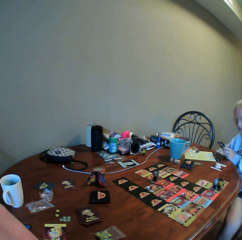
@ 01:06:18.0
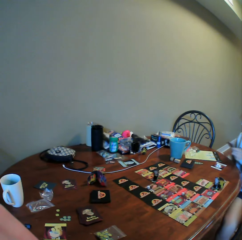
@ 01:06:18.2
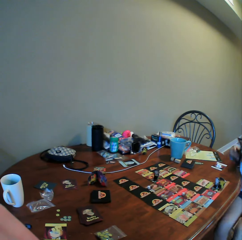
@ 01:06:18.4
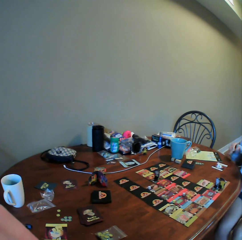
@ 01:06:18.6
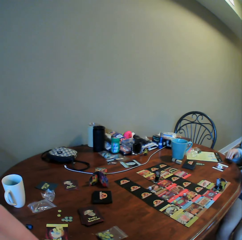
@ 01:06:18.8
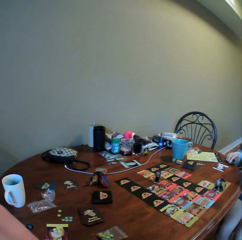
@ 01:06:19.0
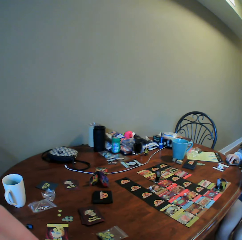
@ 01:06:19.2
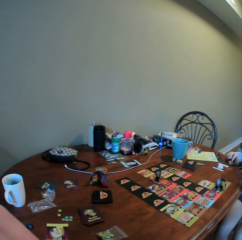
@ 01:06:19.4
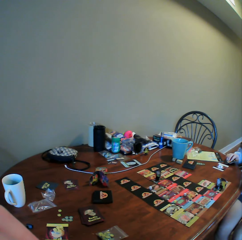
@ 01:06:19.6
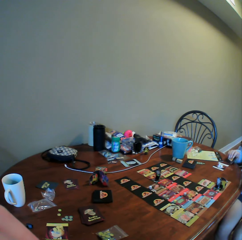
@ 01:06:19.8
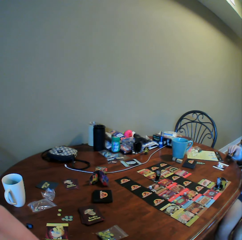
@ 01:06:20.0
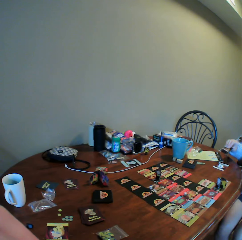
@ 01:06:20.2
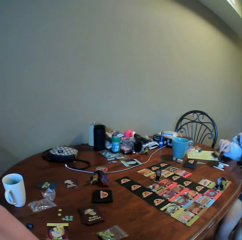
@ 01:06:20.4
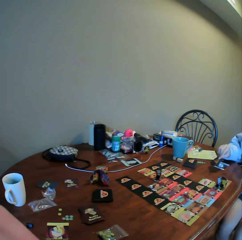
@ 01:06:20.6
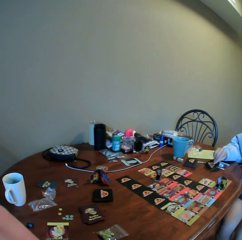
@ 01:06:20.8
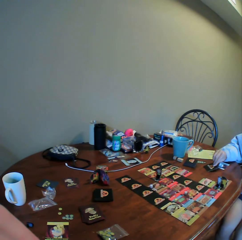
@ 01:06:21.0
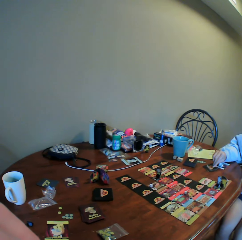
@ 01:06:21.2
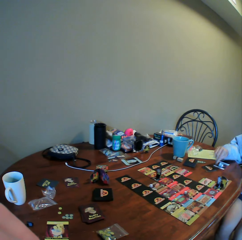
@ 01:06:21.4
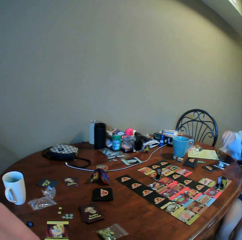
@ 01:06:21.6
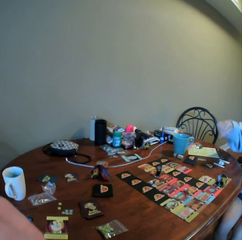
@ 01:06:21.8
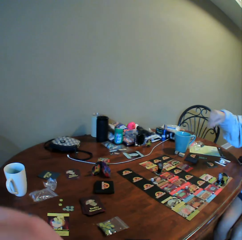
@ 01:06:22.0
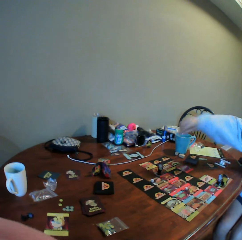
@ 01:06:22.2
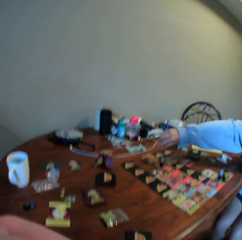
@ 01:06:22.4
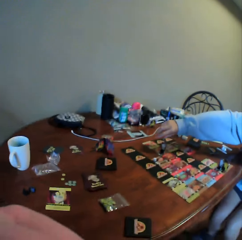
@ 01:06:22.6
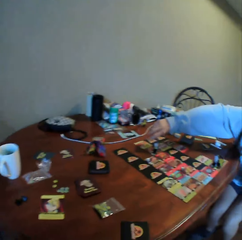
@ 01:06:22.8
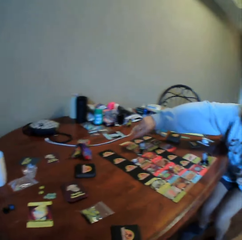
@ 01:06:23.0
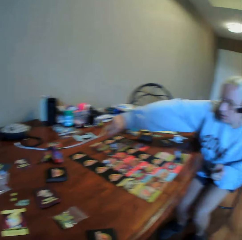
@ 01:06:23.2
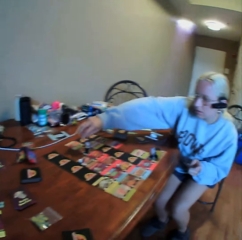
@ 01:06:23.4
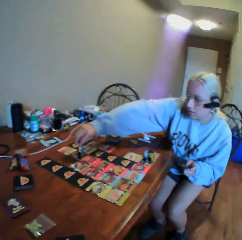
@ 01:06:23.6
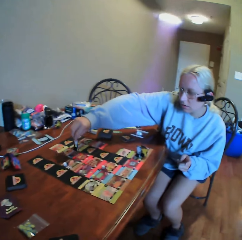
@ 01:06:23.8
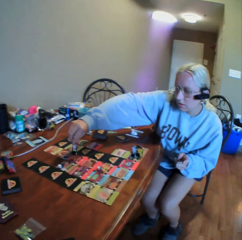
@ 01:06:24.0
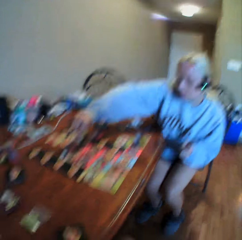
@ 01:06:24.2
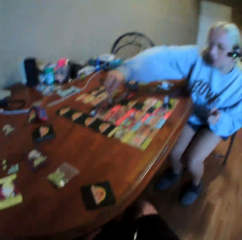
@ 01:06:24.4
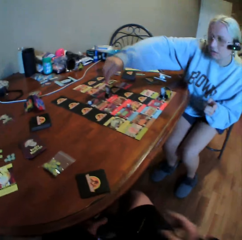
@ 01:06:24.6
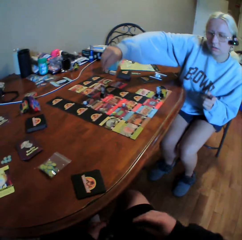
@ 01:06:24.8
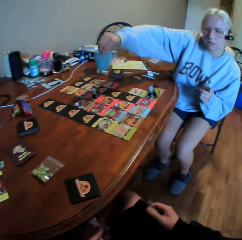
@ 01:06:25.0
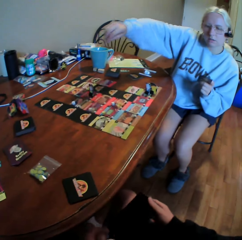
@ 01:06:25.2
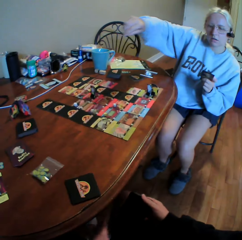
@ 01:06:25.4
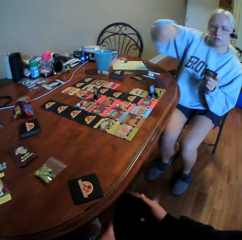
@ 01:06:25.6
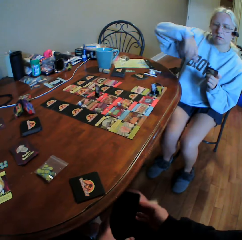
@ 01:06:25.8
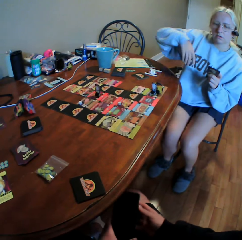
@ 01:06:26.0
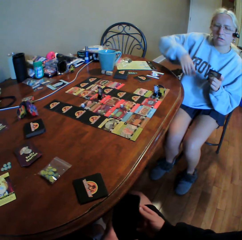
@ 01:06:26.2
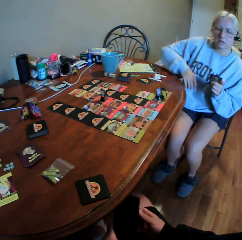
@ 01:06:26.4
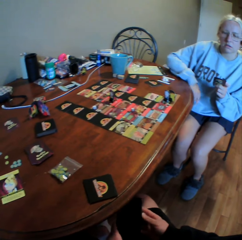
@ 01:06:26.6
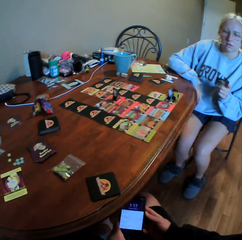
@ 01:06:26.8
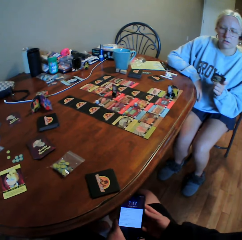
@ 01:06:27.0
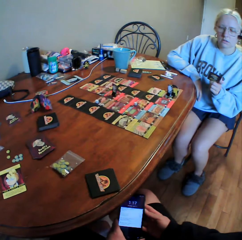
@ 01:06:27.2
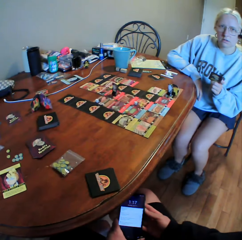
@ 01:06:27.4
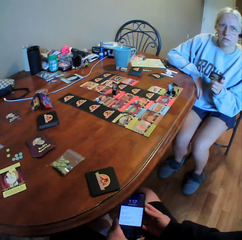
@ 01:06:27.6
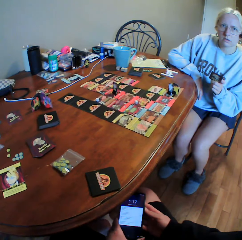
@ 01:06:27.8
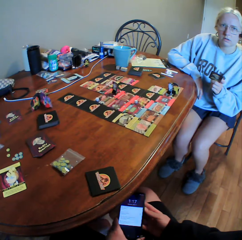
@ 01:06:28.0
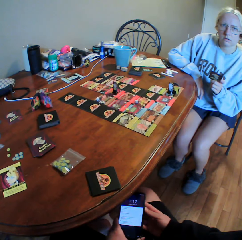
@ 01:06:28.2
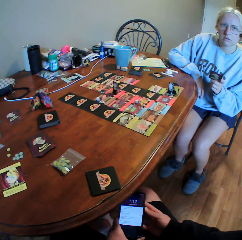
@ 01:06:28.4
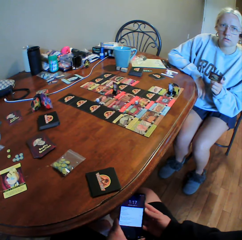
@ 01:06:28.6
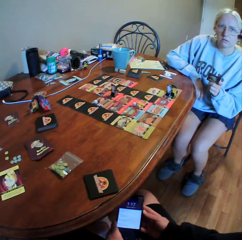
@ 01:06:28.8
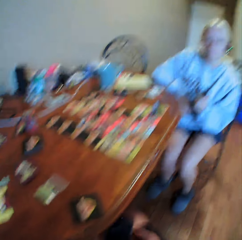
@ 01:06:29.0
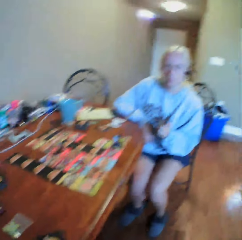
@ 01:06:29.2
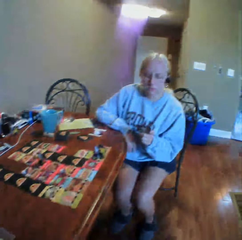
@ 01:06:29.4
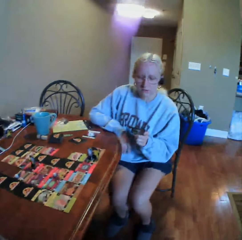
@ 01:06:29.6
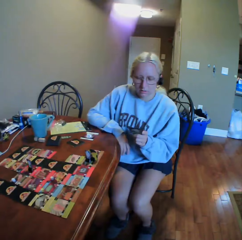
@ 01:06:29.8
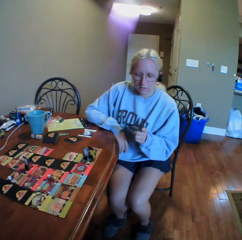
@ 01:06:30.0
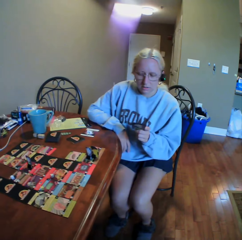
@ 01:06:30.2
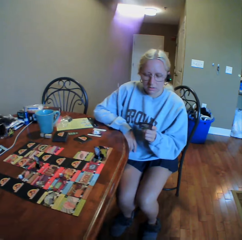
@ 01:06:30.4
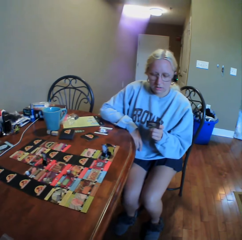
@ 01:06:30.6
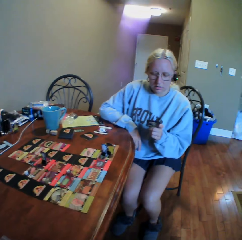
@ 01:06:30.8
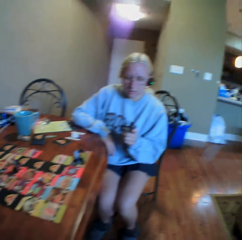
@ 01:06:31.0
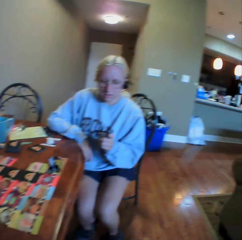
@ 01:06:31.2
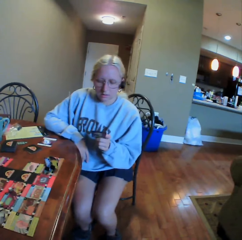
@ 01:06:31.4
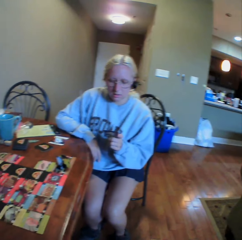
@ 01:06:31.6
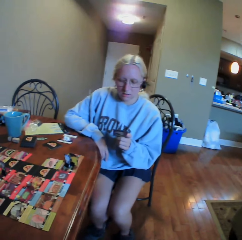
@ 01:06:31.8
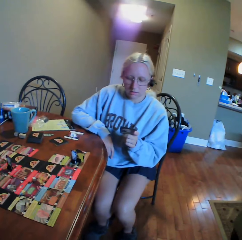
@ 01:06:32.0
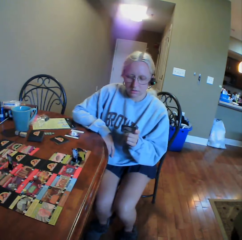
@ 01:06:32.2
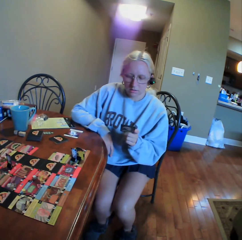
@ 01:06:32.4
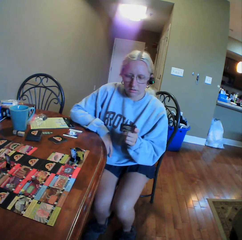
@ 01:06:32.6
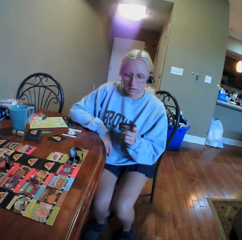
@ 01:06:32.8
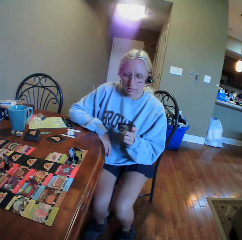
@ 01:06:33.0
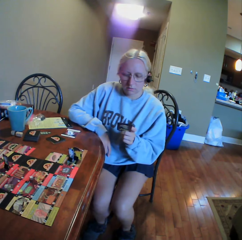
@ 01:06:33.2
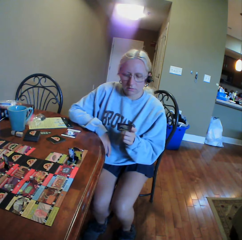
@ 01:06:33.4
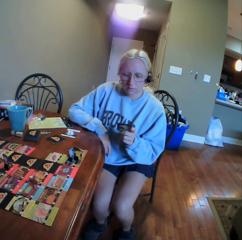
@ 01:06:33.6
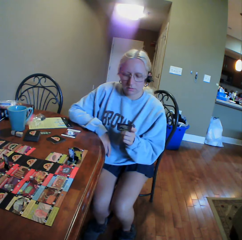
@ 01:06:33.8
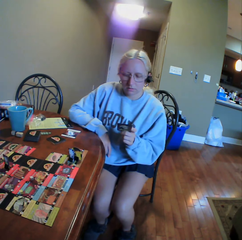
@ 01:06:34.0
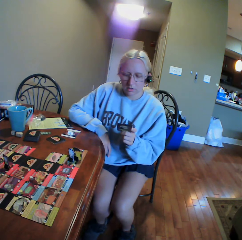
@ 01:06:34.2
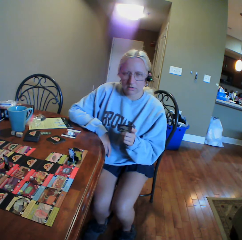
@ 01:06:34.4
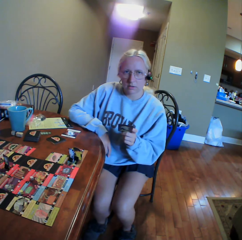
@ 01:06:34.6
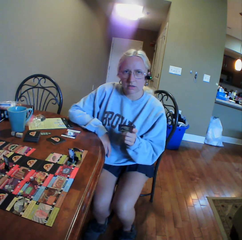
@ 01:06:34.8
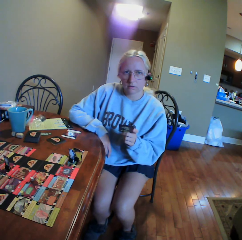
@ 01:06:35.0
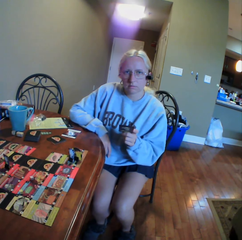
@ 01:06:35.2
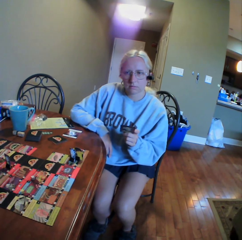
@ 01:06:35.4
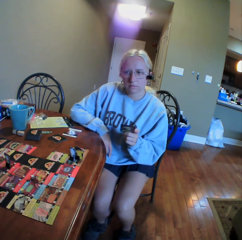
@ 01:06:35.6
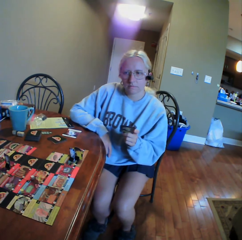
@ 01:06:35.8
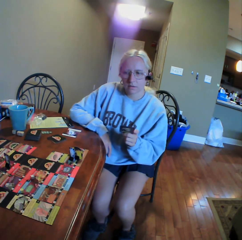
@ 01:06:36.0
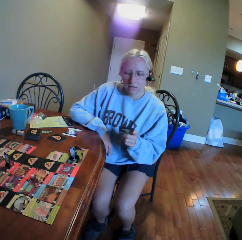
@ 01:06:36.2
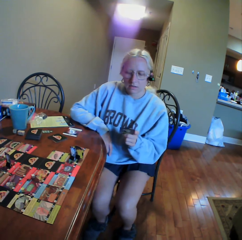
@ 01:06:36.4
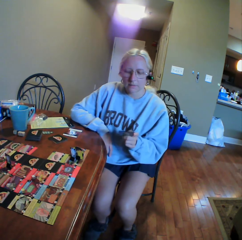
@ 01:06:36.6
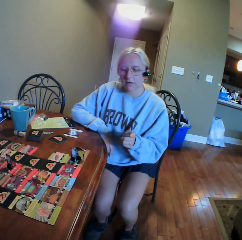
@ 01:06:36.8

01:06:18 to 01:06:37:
A woman puts a card on the table. The woman moves something on the table, stretches a hand, and moves something on the cards. The camera wearer holds a mobile phone. The woman moves backwards. The camera wearer presses a mobile phone button. They scroll the phone and look around. The woman looks at a card and holds the card with her left hand. The camera wearer looks around. The woman holds the card with her left hand and looks around.

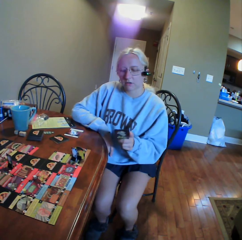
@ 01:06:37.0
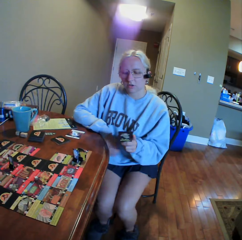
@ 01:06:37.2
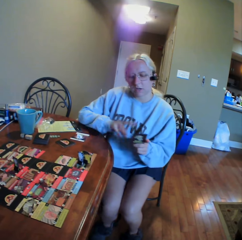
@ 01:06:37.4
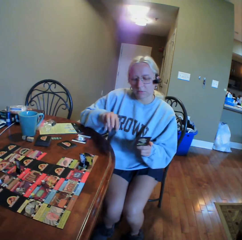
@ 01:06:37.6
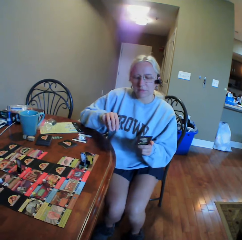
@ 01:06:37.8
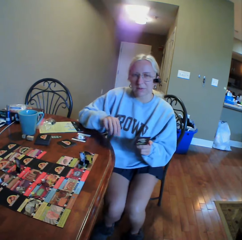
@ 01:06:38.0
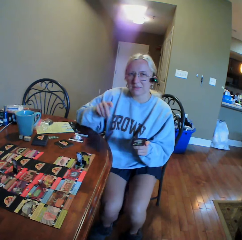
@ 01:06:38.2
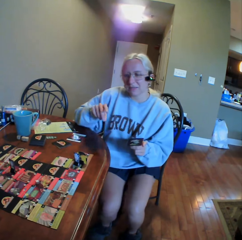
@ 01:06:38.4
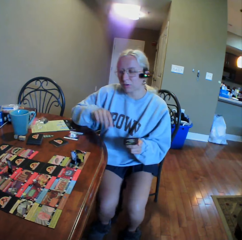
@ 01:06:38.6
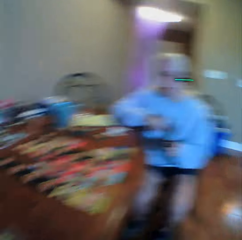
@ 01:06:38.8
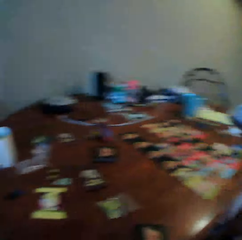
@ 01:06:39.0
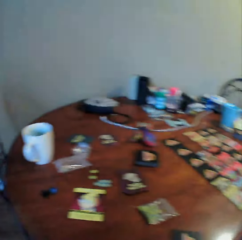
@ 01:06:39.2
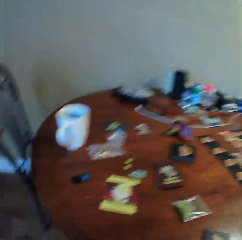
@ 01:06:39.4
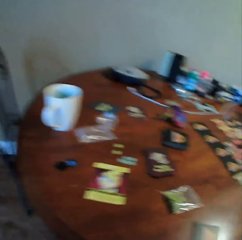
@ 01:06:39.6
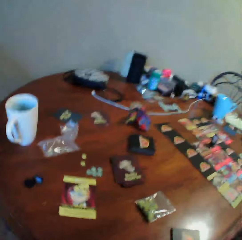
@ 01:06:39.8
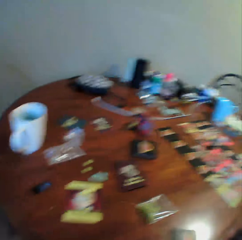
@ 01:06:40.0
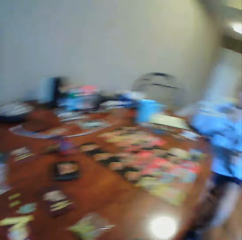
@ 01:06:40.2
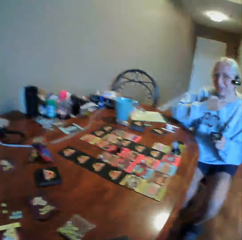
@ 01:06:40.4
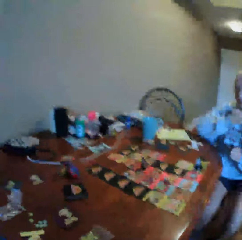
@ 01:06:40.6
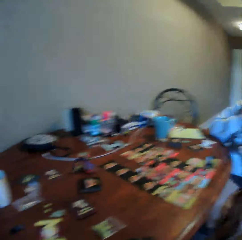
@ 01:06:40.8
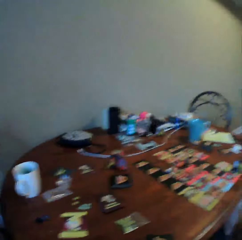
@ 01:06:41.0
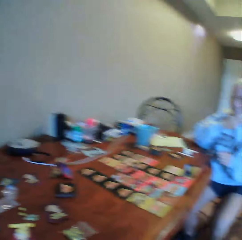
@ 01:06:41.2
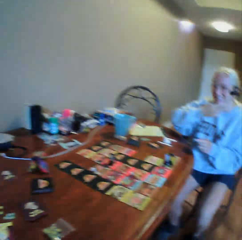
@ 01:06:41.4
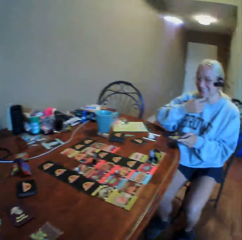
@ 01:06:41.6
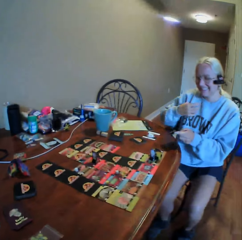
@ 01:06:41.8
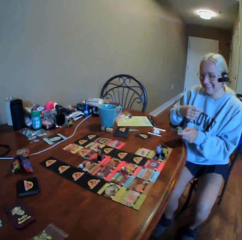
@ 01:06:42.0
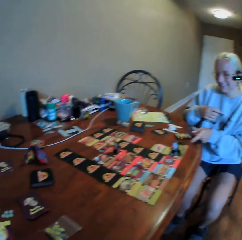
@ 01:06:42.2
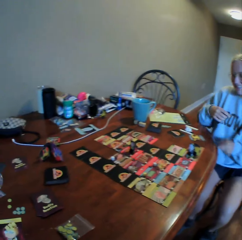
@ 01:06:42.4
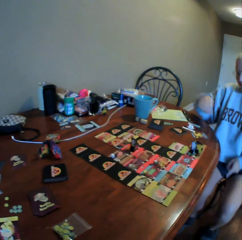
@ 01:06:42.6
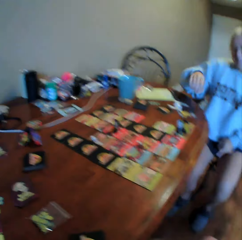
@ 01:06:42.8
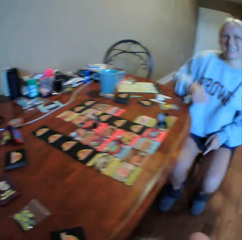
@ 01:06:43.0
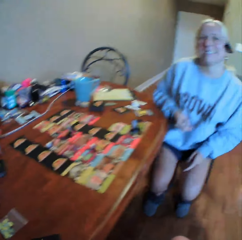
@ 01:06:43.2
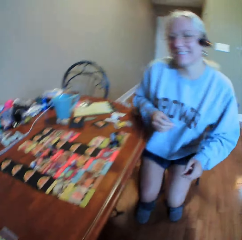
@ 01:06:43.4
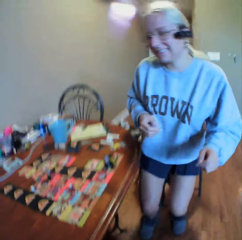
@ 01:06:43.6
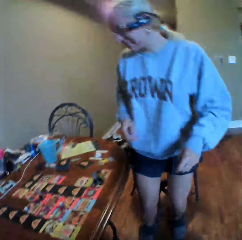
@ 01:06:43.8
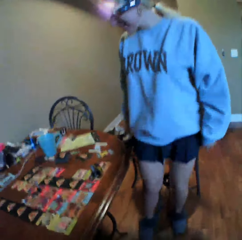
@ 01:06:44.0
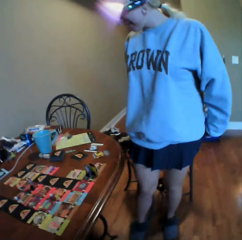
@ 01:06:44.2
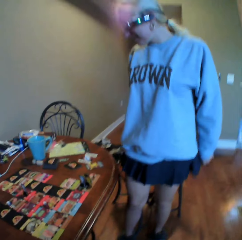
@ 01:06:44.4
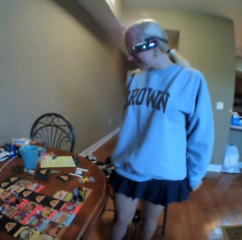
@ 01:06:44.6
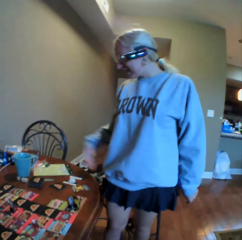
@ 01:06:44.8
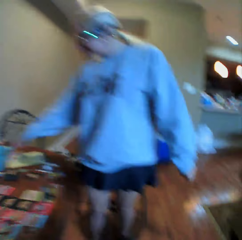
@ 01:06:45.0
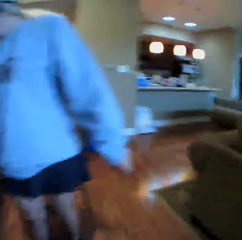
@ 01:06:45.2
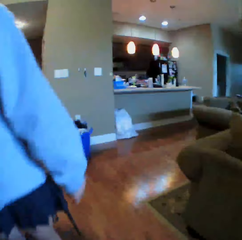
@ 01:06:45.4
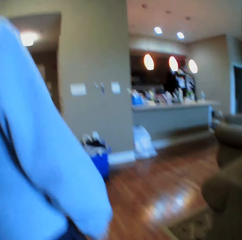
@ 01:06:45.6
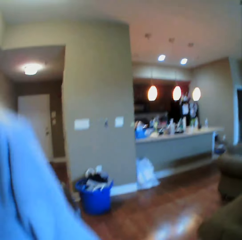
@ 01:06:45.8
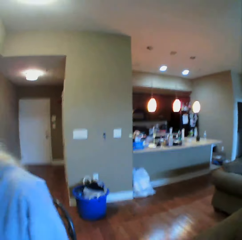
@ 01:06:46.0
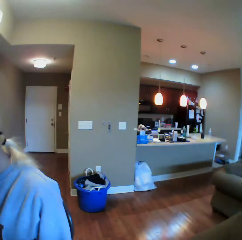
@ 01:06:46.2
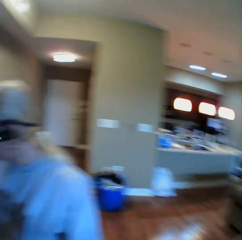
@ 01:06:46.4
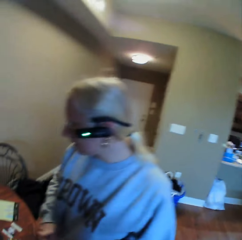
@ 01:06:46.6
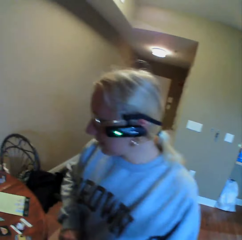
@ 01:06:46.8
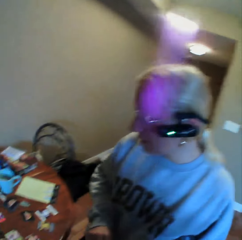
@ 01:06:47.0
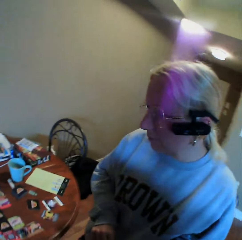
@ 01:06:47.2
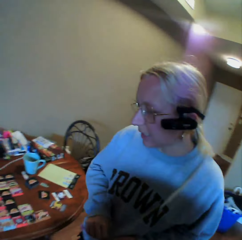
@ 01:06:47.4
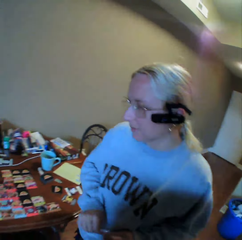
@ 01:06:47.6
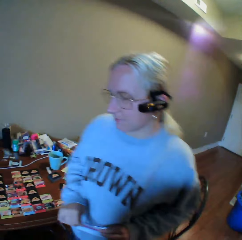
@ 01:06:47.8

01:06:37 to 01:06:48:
A woman uses gestures, moves her hands, looks around, does something, puts a card on the table, stands from the table, and pulls her skirt. The camera wearer stands up. The woman picks something from the table. The camera wearer looks around. The woman looks around.
